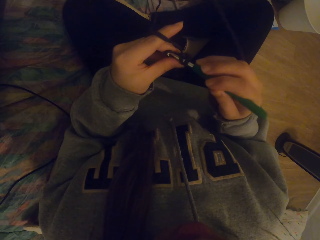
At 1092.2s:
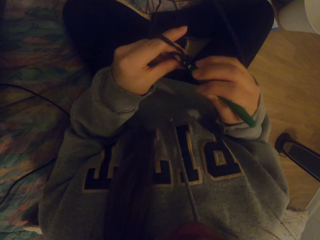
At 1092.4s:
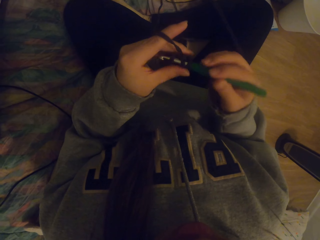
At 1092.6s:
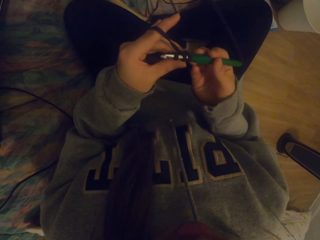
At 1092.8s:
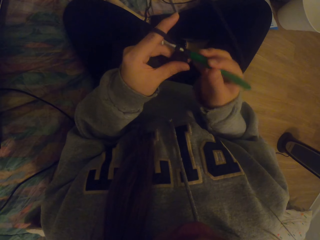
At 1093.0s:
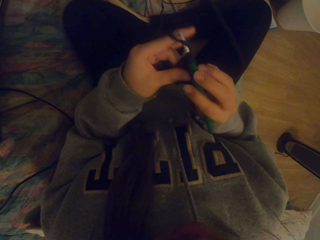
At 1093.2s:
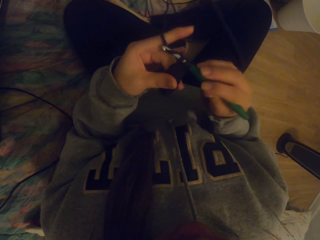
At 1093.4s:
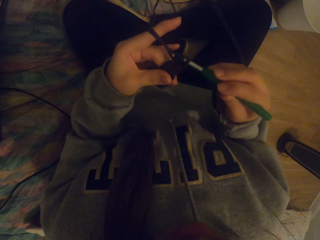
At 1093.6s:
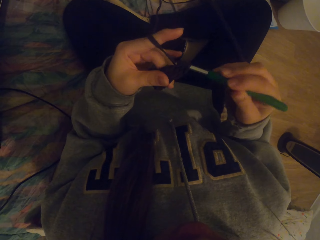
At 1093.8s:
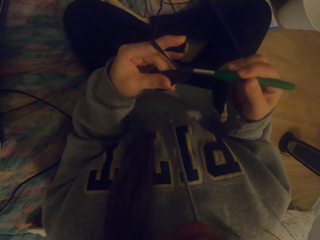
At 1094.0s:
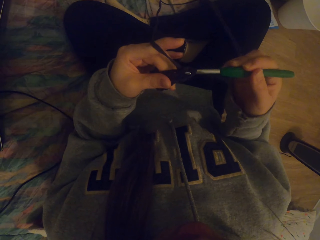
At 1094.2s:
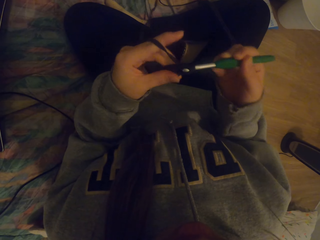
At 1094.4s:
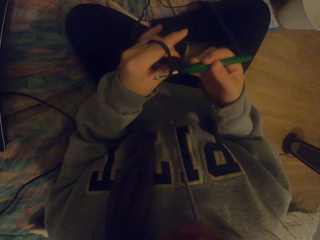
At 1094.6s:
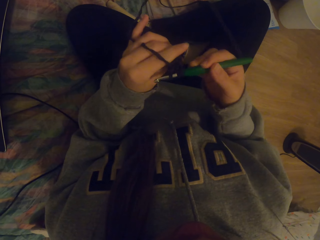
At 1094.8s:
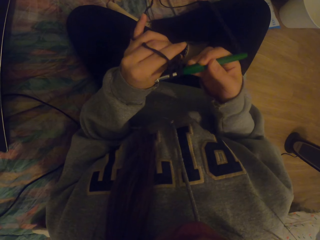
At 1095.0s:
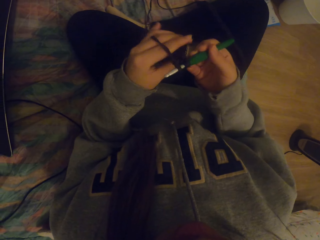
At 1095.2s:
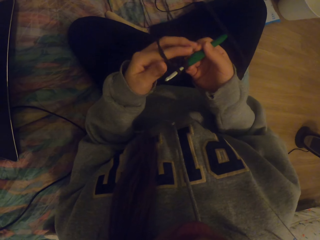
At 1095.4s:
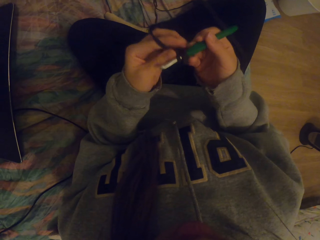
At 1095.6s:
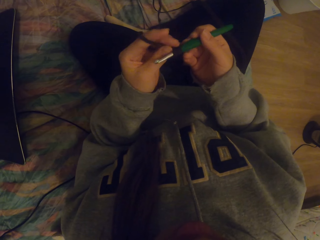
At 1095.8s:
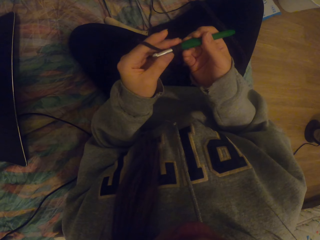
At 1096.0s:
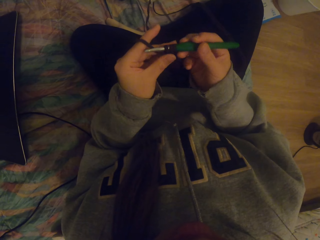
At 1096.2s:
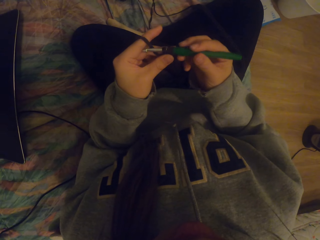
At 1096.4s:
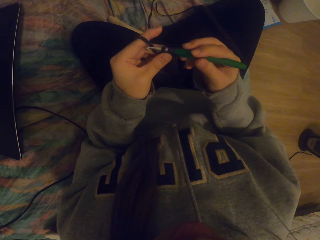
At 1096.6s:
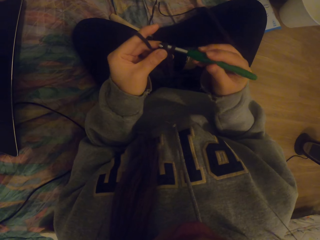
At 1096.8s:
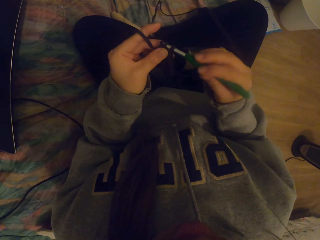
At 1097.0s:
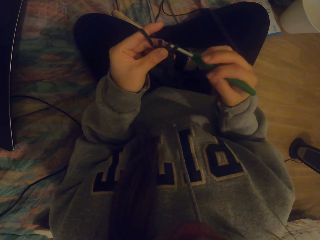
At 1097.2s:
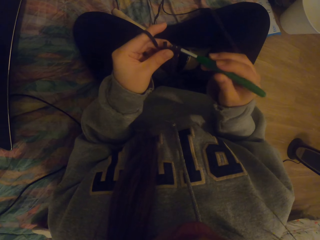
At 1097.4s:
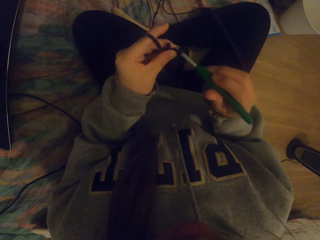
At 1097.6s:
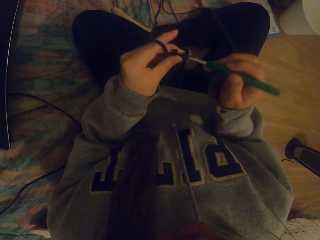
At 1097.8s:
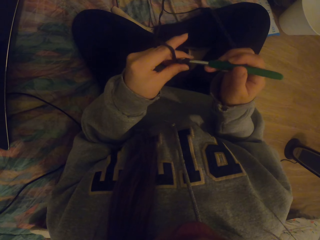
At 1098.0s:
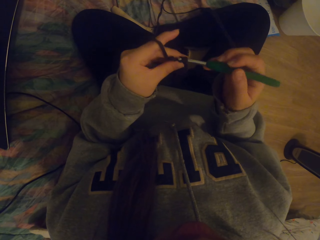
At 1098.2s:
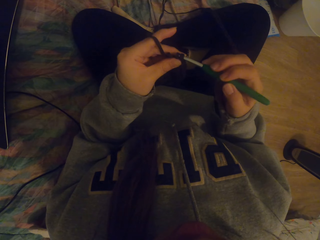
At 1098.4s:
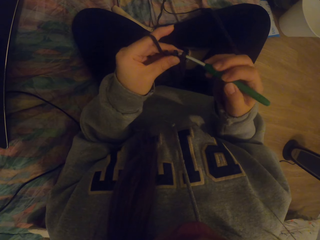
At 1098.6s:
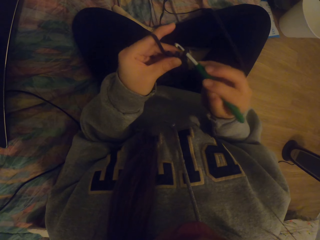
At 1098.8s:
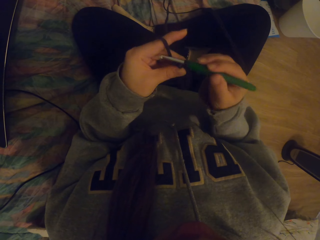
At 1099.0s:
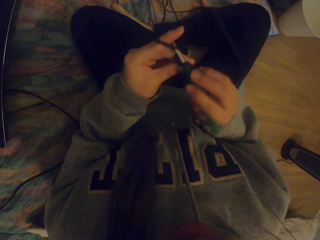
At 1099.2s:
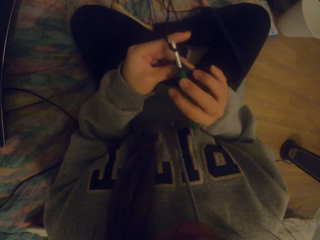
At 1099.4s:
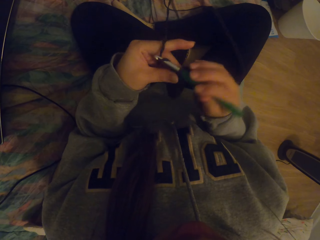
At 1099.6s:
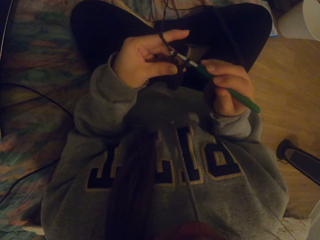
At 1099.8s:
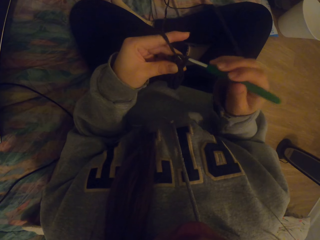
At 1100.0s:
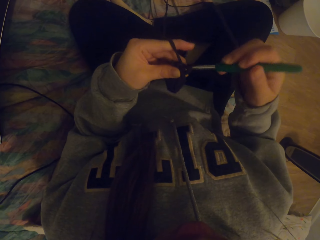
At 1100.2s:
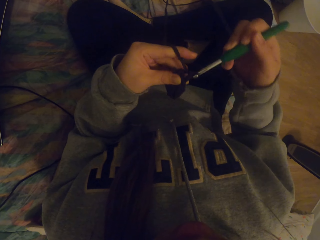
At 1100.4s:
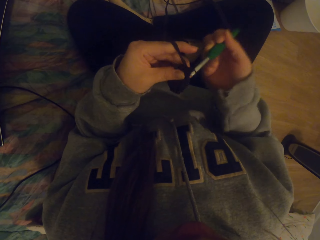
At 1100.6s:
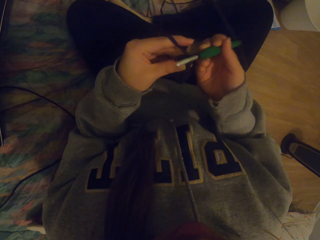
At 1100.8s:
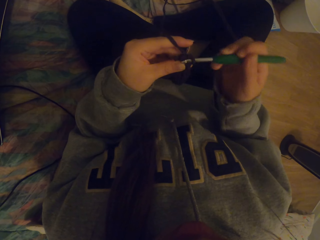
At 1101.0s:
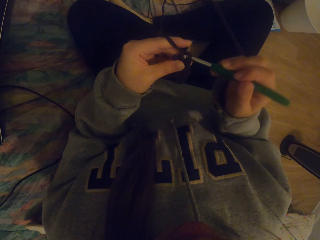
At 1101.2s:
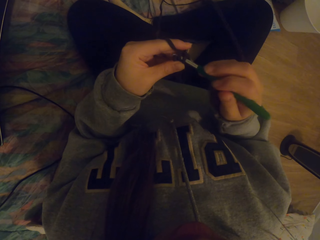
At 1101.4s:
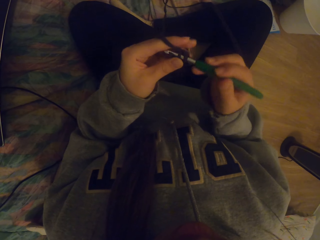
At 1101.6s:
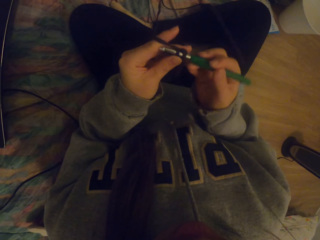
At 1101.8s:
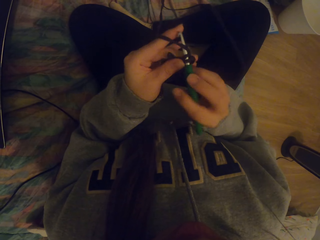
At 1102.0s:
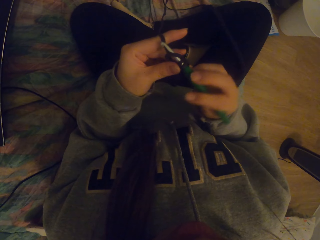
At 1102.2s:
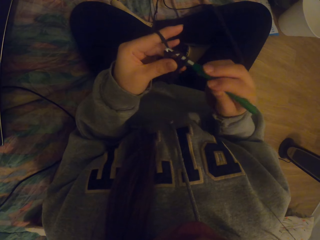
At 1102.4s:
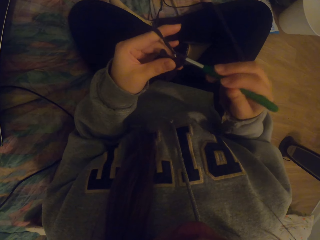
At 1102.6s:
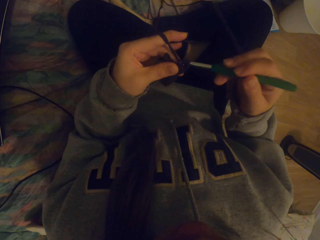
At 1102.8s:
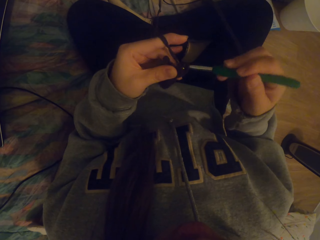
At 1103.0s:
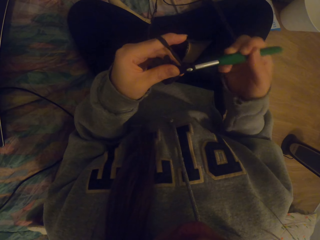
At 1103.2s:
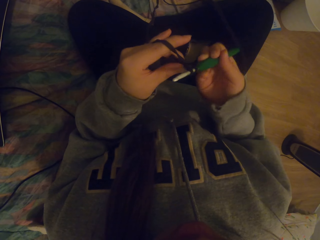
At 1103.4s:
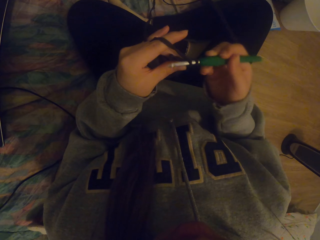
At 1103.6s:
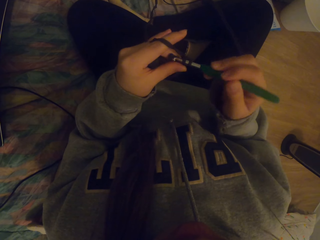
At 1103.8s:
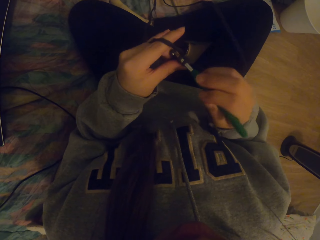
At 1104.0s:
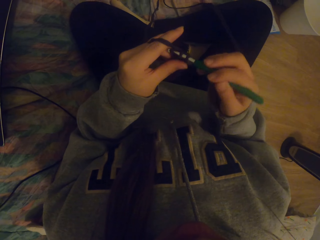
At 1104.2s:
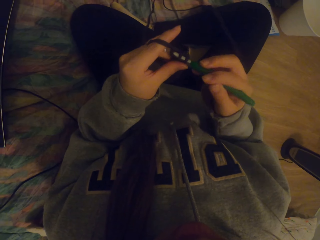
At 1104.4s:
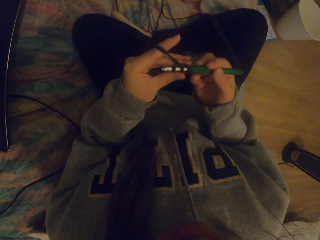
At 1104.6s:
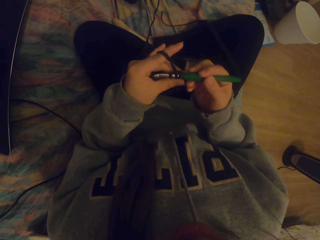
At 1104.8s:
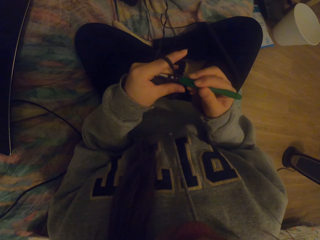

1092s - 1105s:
The camera wearer straightens the crochet. They tighten knitted fabric on the crochet. They crochet the fabric with a crochet hook.

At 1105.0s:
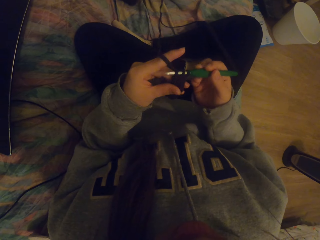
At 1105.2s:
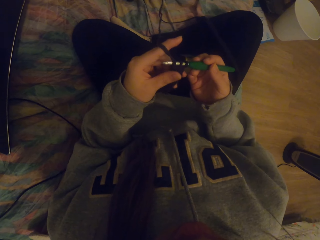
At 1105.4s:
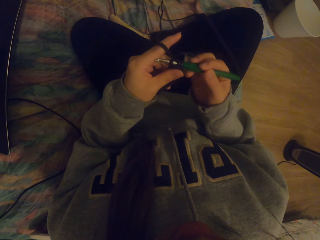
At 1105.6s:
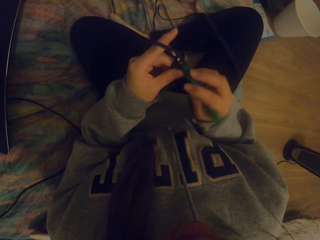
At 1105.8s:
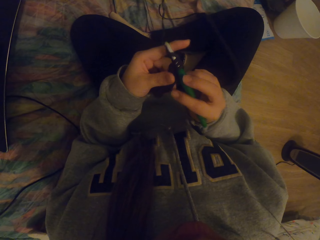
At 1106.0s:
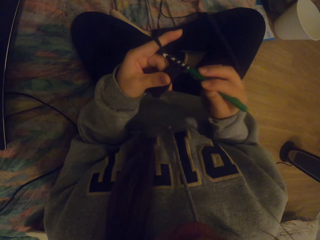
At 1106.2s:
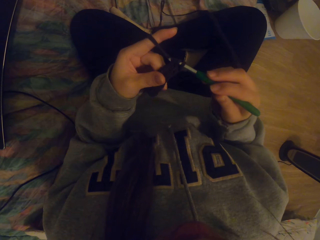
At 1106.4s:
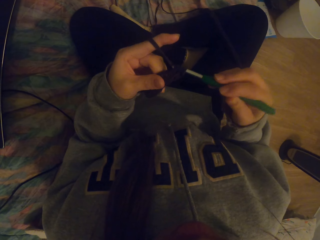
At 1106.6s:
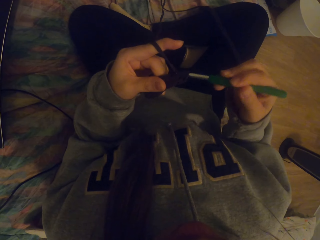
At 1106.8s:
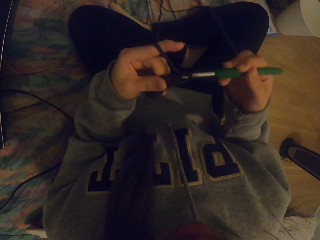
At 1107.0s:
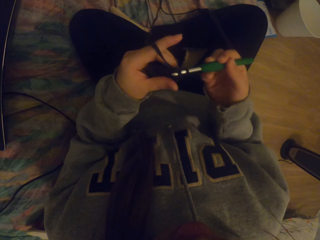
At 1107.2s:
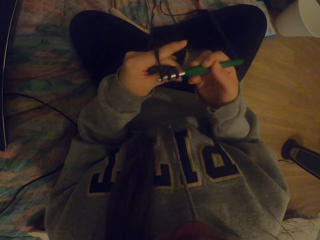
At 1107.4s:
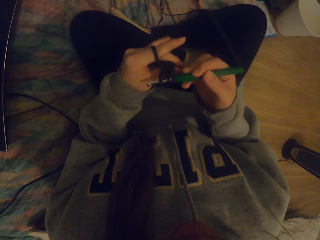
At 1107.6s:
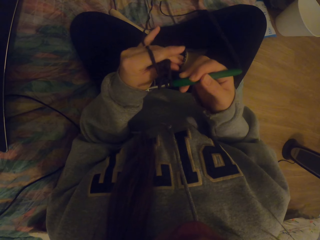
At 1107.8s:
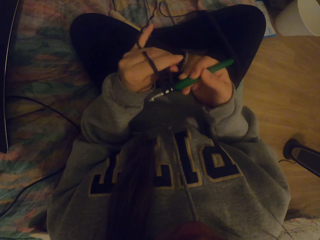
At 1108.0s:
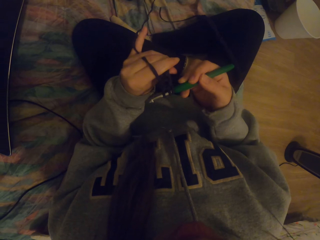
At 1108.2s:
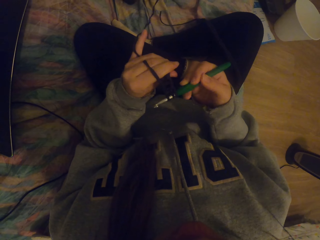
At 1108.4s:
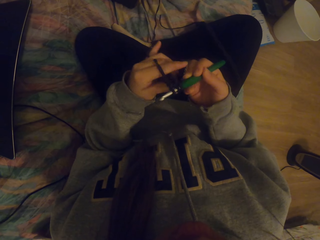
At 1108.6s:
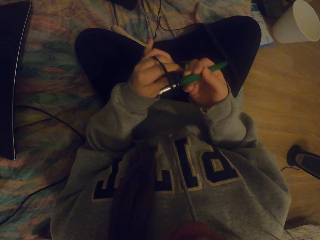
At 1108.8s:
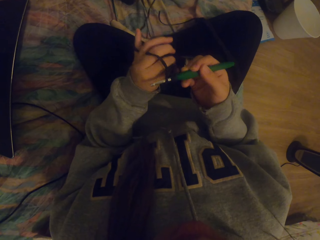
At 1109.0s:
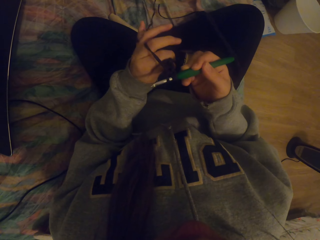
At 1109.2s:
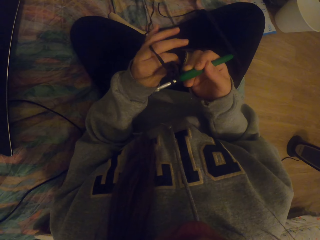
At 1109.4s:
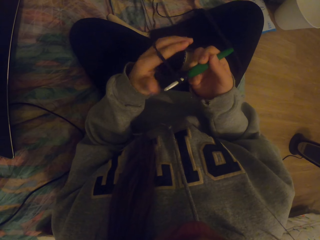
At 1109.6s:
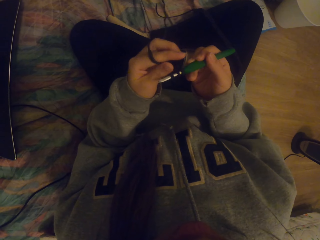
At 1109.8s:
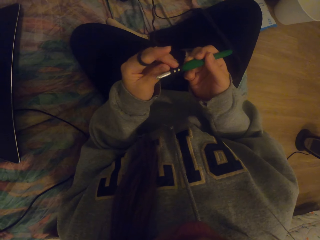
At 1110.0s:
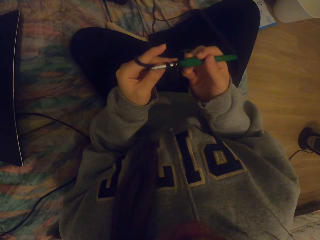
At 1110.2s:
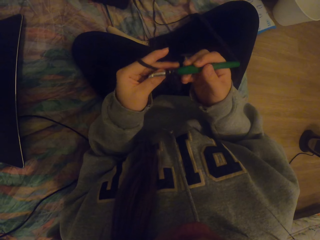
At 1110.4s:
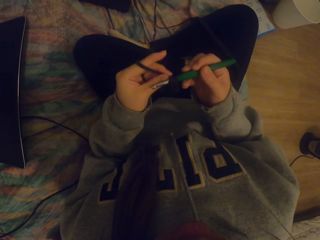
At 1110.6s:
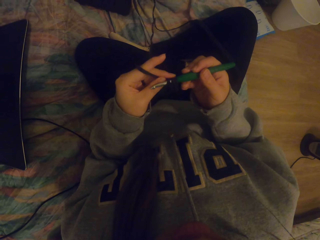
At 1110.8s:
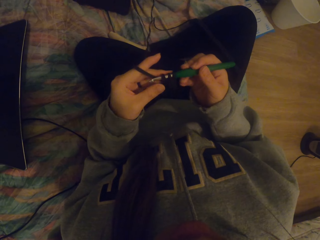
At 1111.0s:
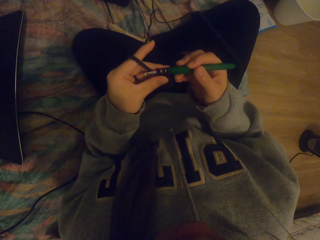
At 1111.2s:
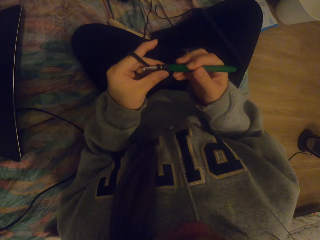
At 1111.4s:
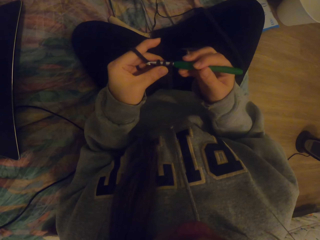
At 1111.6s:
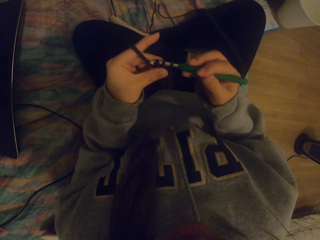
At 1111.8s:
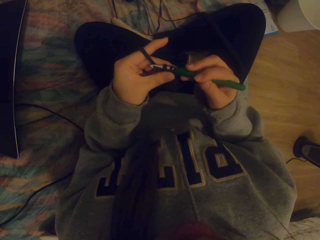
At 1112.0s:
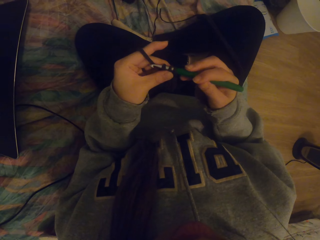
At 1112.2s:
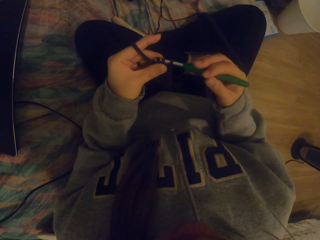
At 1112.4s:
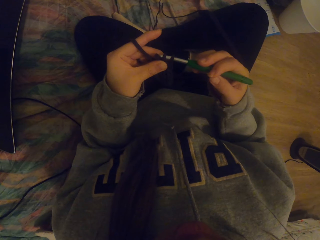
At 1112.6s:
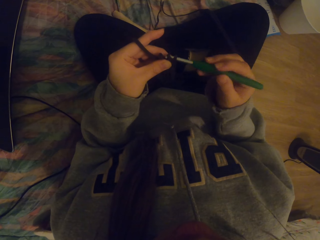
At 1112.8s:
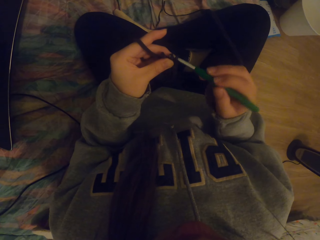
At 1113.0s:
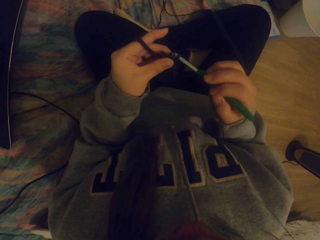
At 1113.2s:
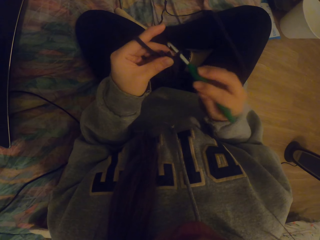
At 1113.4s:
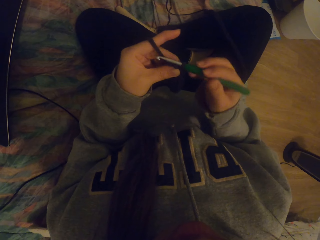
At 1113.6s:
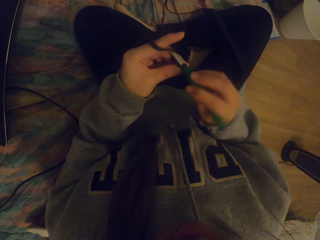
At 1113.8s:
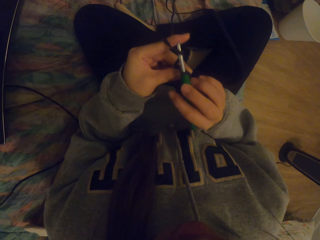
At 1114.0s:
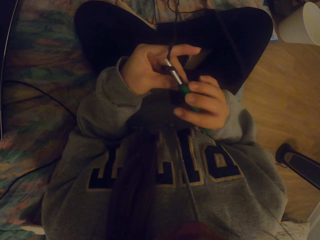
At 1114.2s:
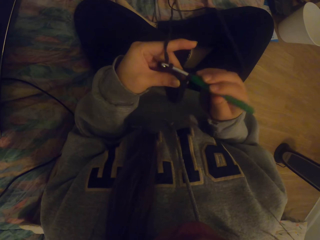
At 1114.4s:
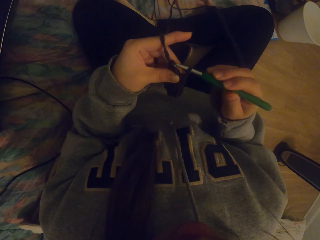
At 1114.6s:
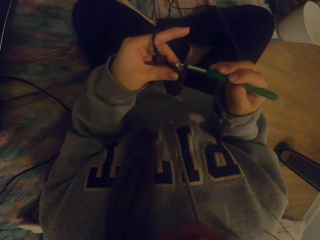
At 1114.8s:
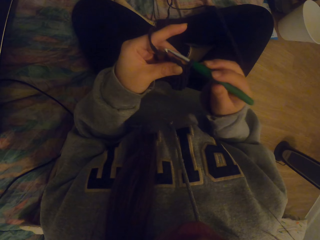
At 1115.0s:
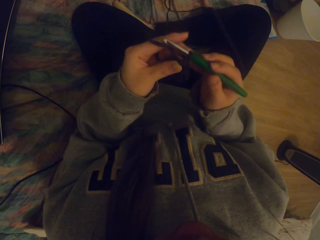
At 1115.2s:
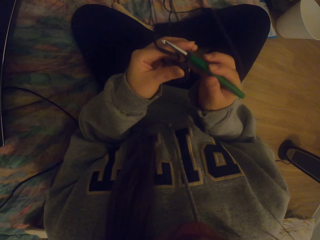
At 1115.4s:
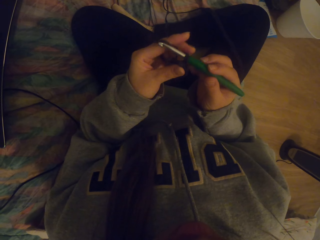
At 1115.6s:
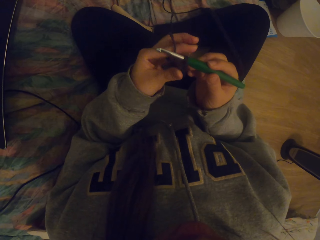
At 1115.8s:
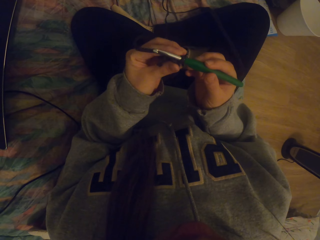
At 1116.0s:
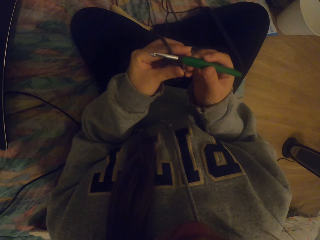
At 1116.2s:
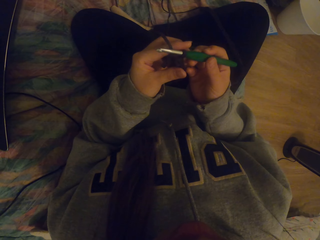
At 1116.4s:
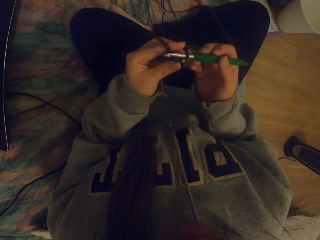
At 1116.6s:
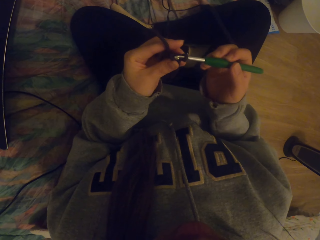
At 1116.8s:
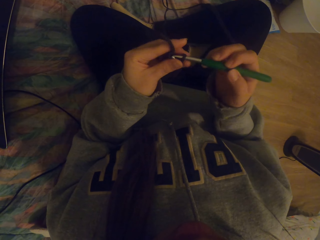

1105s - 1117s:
The camera wearer straightens knitted fabric on the crochet. They crochet with a crochet hook. They adjust thread on the crochet.
